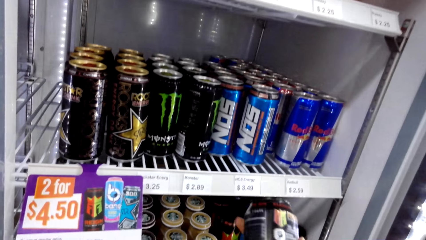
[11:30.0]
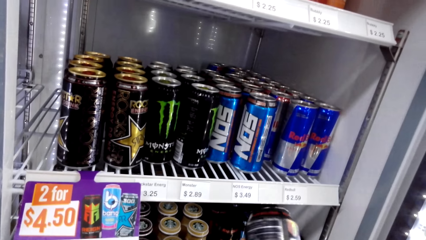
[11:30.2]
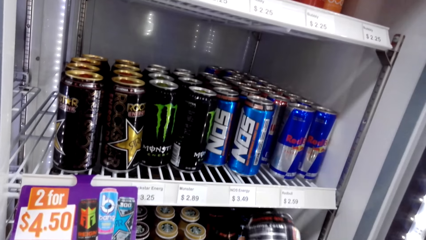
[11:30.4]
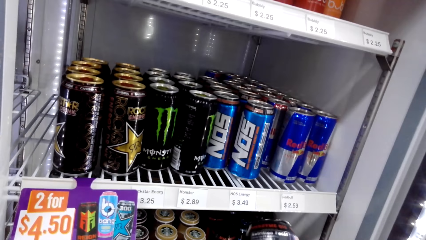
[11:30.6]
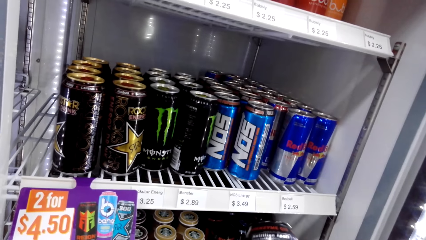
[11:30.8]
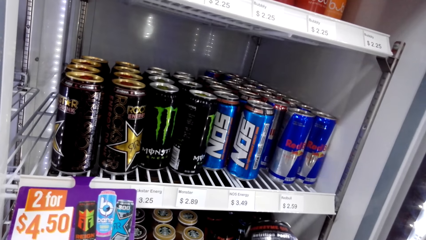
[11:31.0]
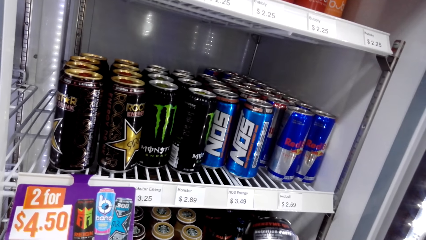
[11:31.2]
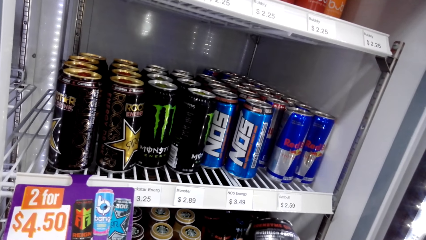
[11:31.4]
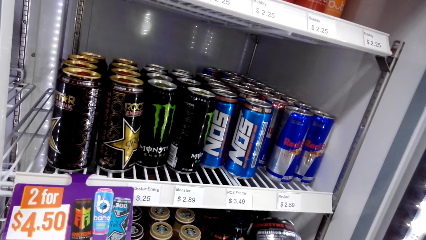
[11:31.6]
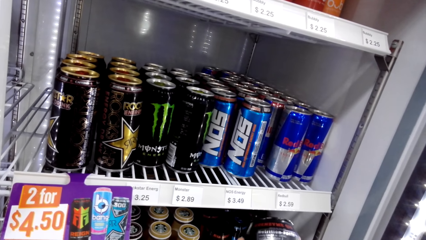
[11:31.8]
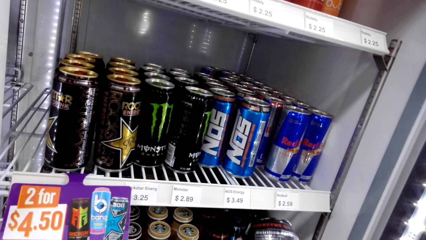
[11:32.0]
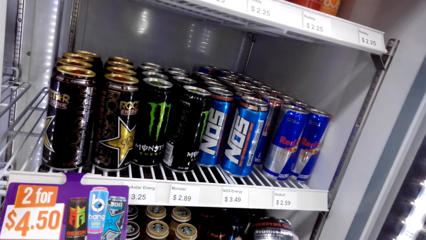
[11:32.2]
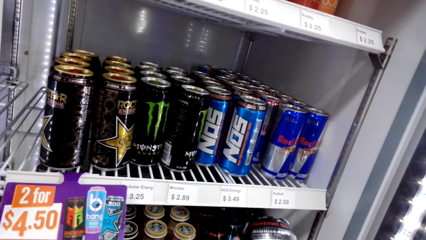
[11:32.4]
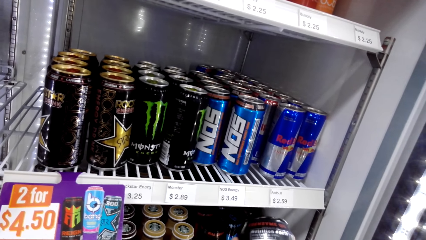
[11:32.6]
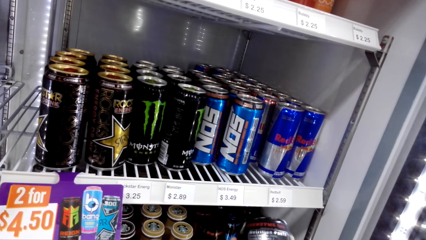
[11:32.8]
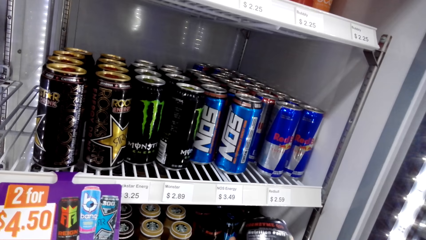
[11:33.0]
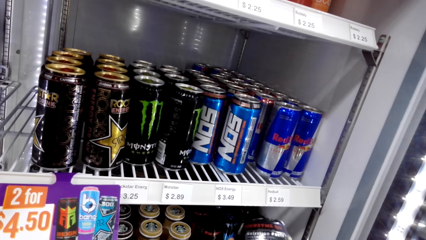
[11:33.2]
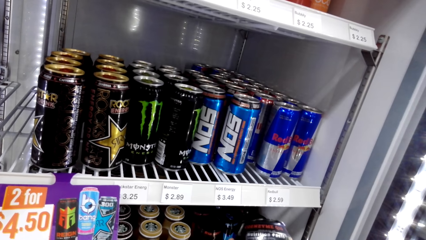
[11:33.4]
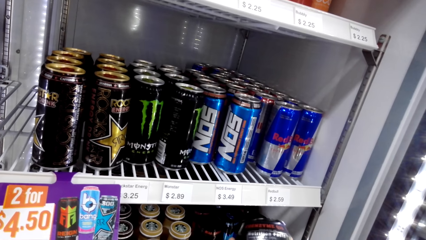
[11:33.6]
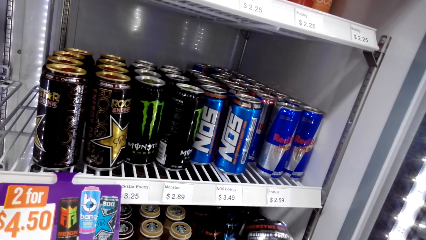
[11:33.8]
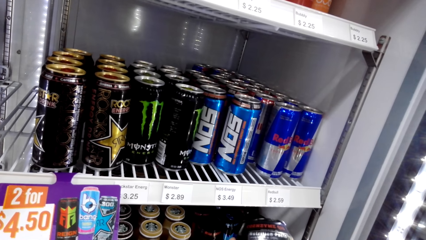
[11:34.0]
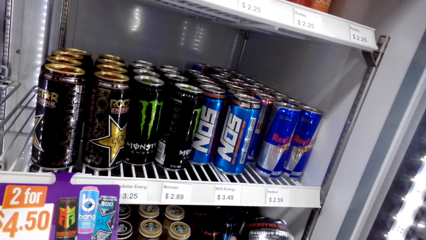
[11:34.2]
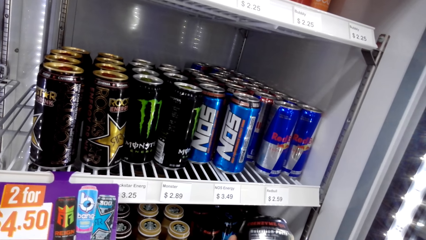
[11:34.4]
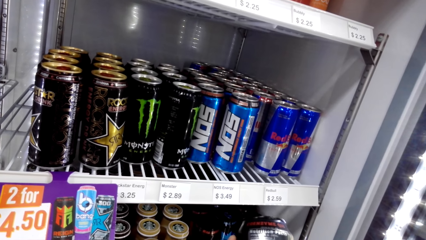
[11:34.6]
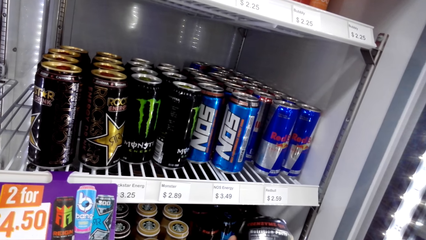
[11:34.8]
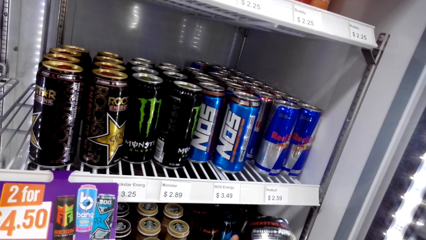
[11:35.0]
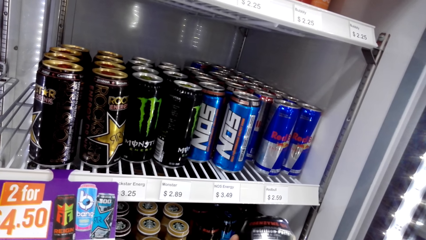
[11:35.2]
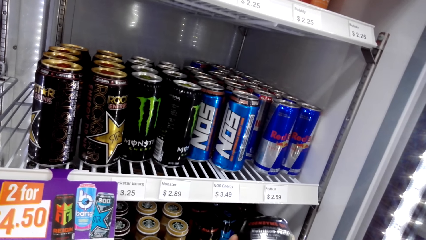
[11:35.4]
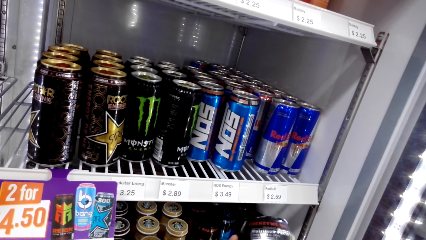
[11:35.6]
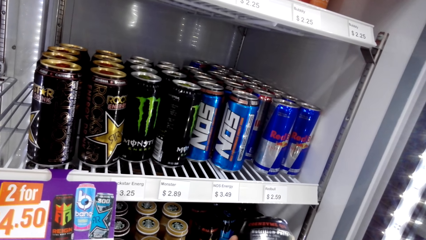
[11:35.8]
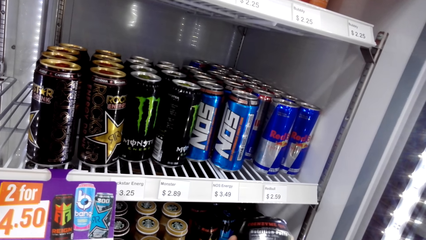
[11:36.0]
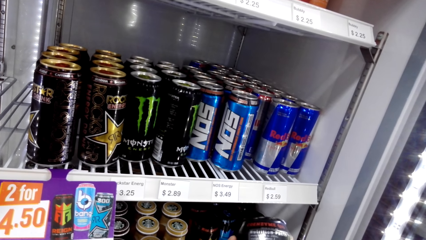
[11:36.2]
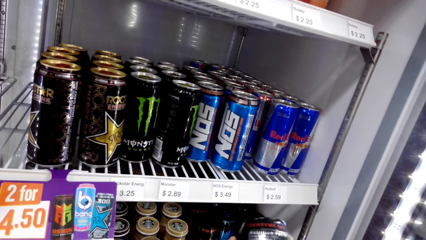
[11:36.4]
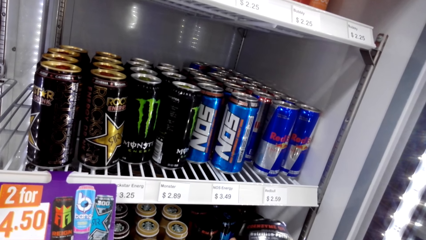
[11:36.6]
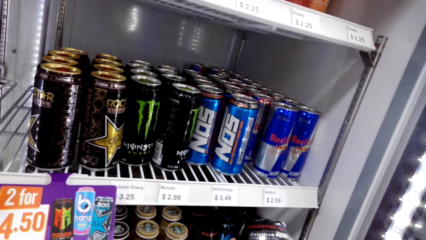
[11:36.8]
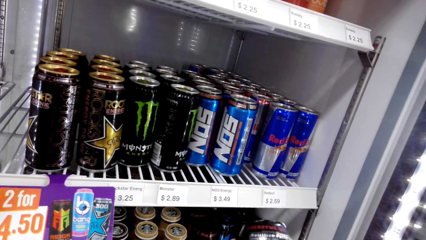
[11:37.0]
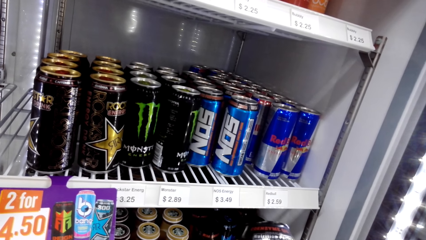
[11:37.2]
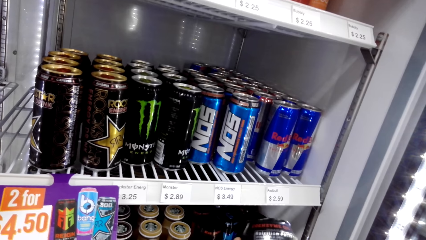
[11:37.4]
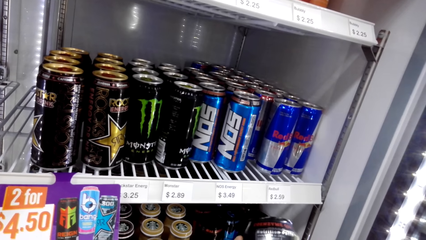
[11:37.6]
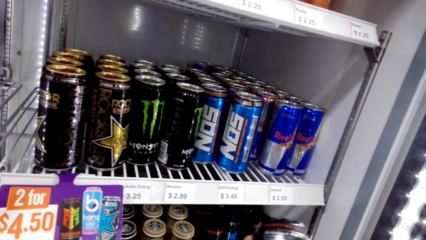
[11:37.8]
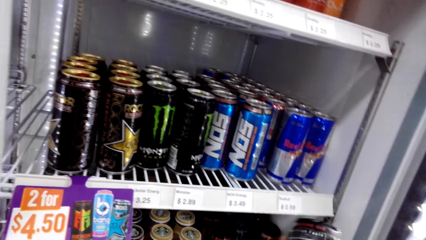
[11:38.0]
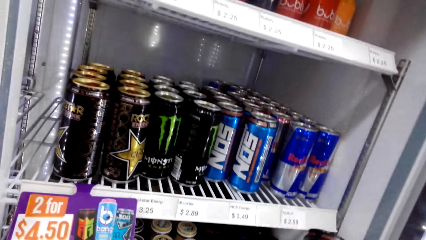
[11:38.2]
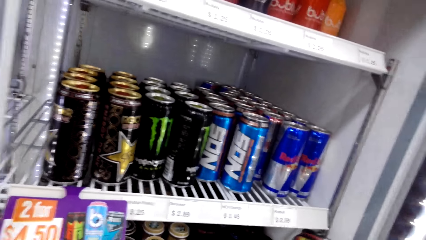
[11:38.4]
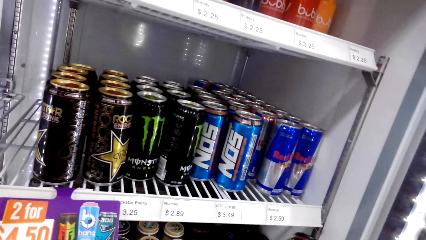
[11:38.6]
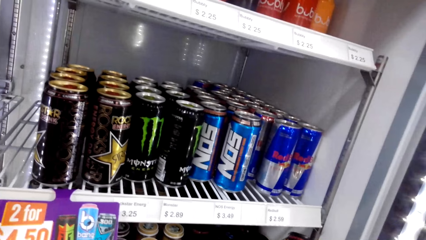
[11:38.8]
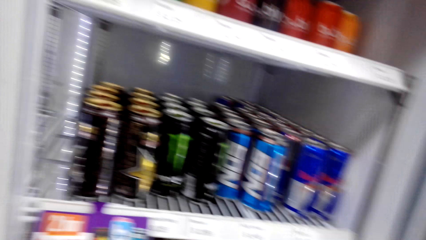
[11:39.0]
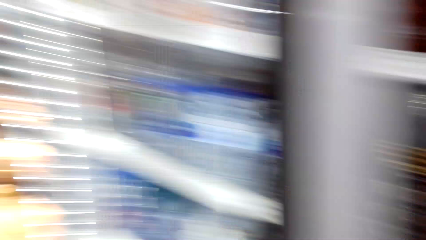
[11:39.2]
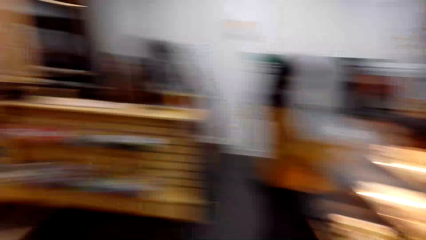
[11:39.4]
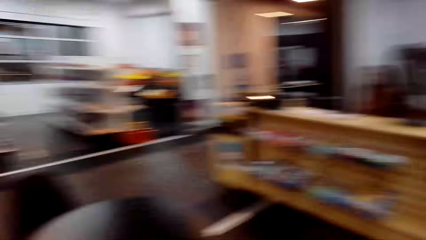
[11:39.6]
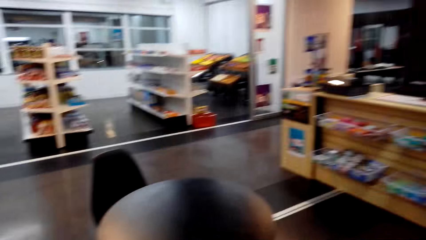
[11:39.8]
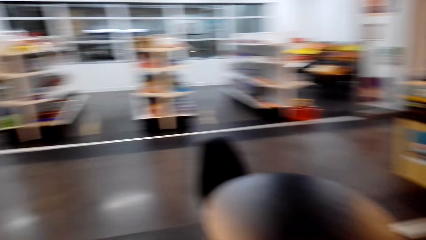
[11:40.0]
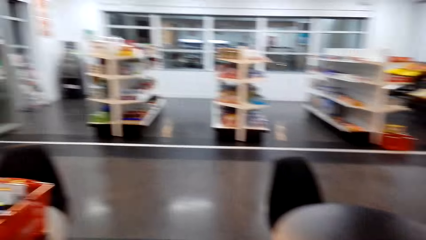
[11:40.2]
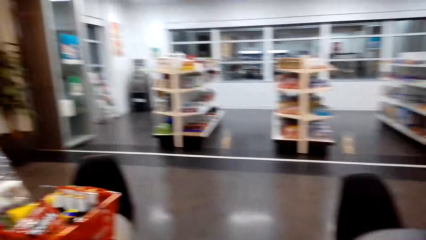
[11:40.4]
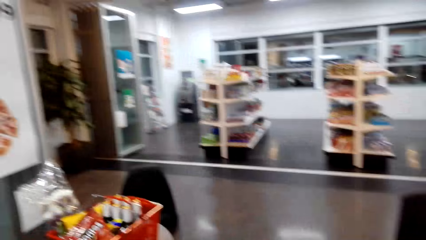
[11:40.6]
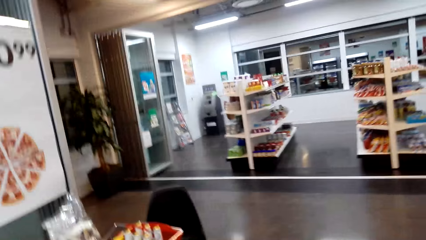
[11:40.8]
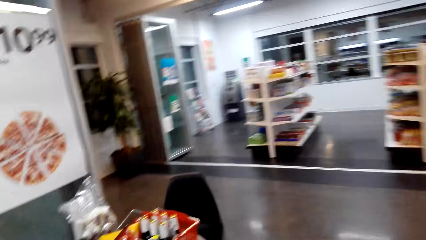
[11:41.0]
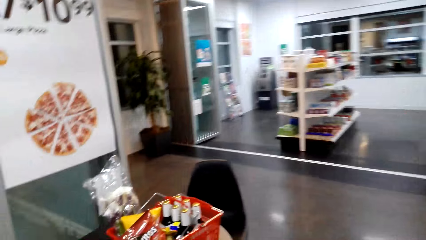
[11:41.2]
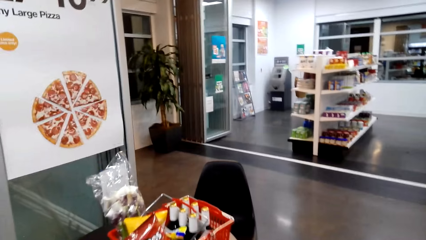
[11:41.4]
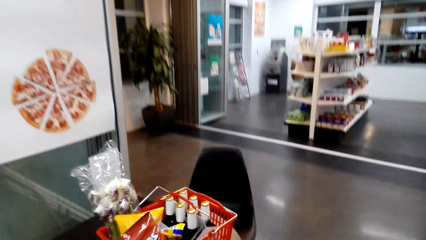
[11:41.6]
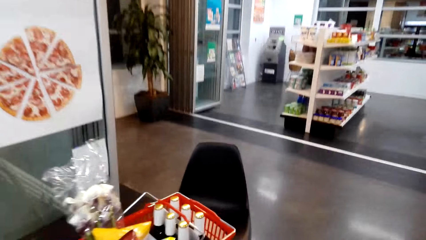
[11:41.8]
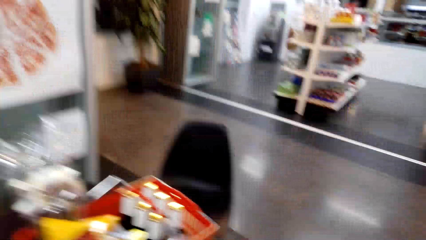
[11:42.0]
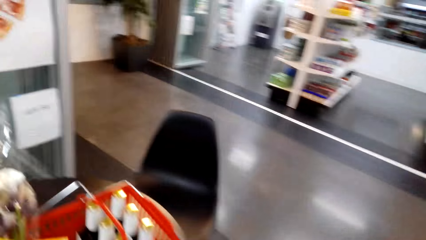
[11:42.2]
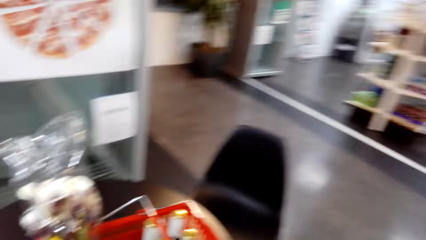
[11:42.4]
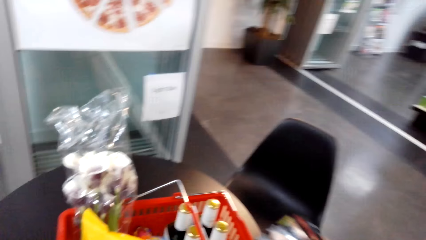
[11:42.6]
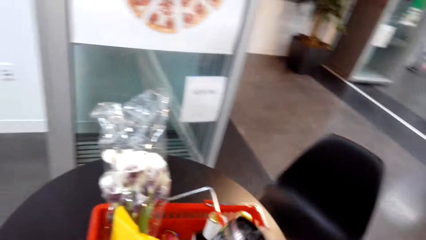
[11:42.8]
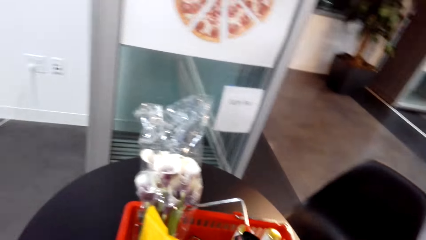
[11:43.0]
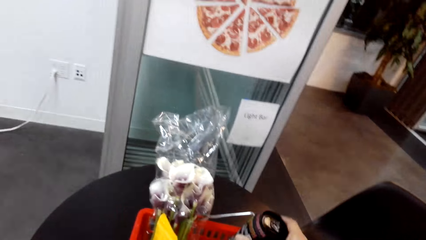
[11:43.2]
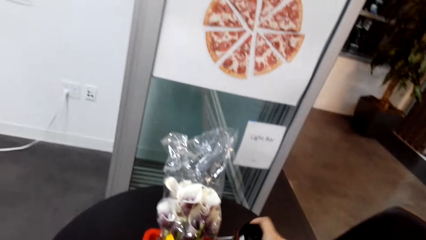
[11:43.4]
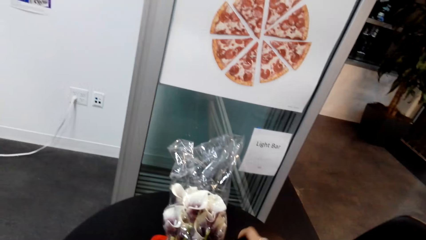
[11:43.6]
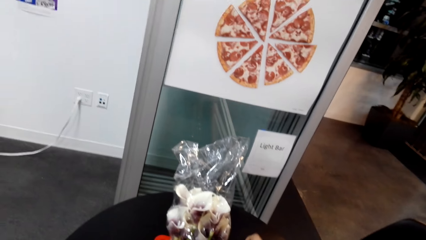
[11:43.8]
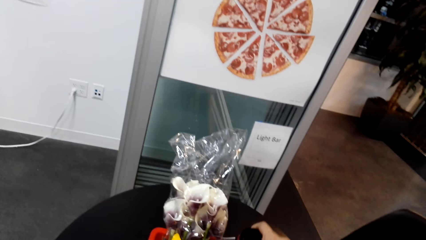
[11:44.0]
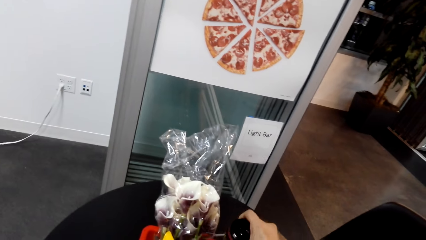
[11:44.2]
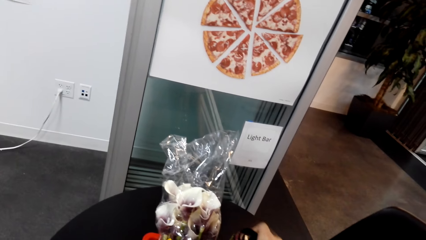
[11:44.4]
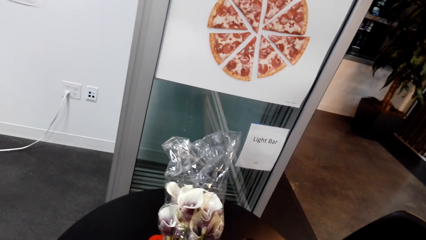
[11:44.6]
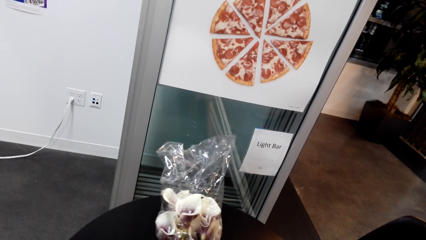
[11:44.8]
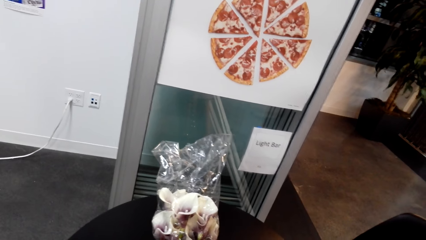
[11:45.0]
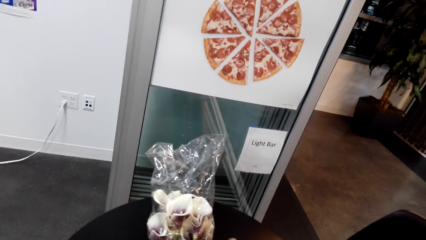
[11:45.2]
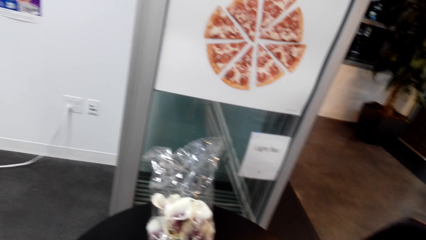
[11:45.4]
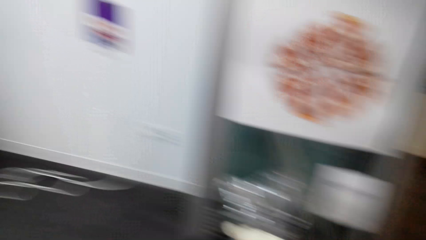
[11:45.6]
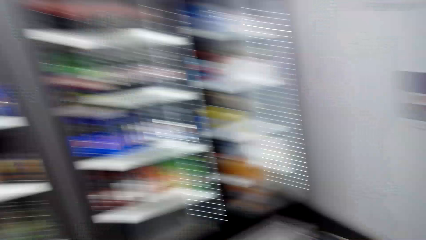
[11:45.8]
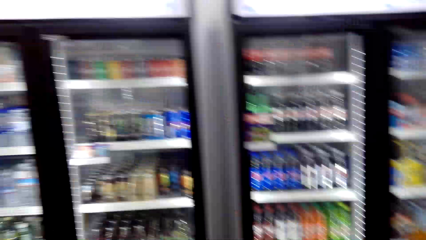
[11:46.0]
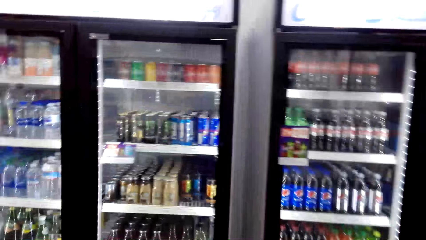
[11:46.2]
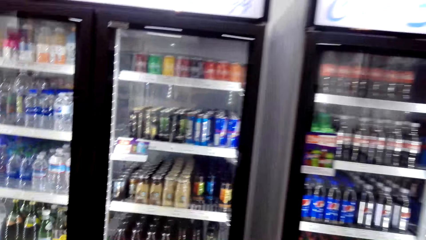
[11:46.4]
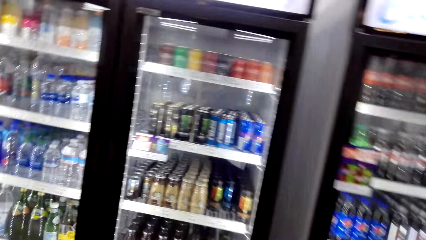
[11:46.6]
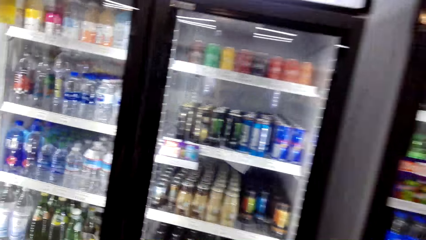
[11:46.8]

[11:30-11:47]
The camera wearer reads the writings on the bottle. They pick up a drink. They talk. They look around. They talk again. They put the drinks in a shopping basket.
